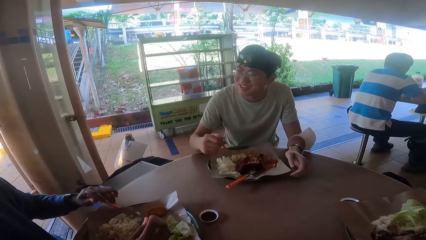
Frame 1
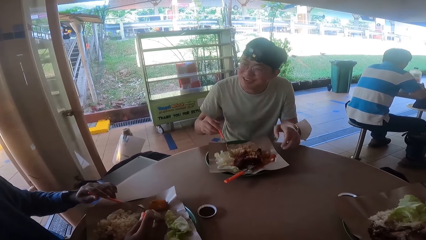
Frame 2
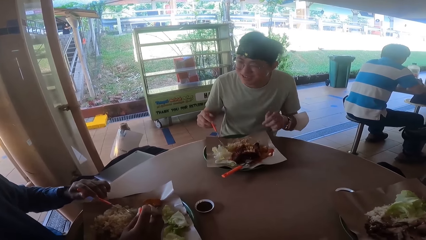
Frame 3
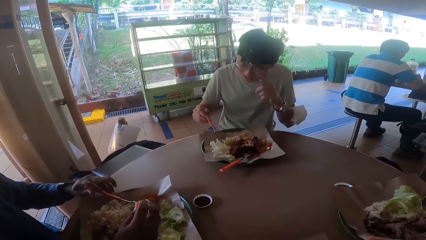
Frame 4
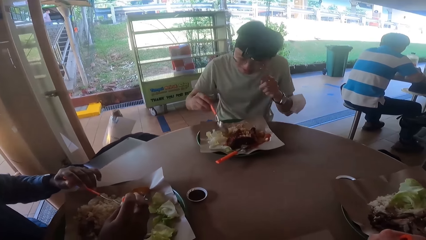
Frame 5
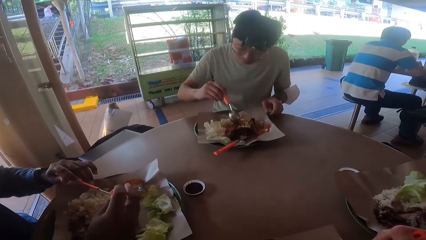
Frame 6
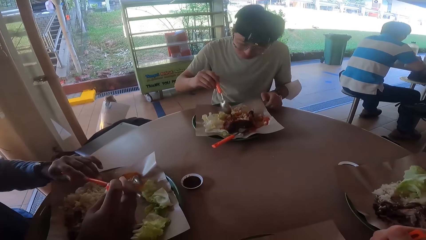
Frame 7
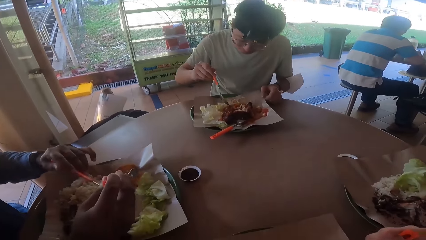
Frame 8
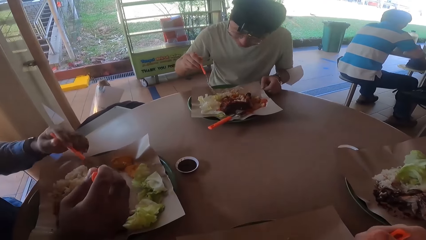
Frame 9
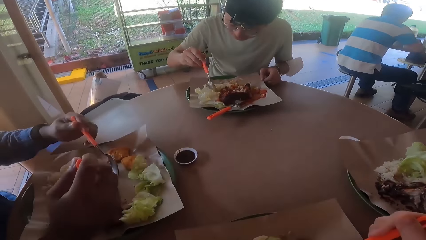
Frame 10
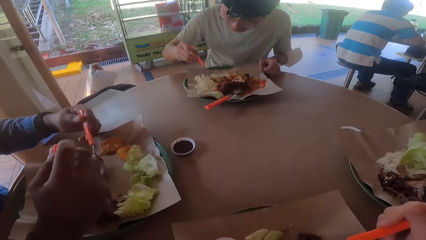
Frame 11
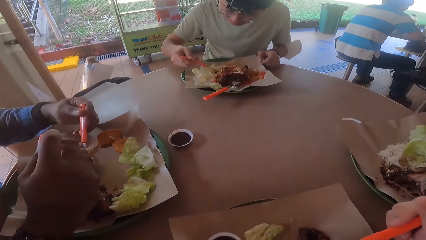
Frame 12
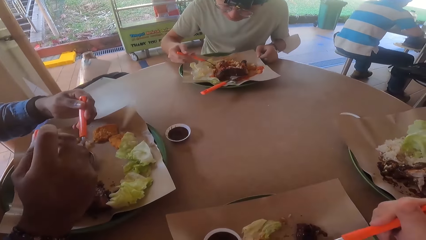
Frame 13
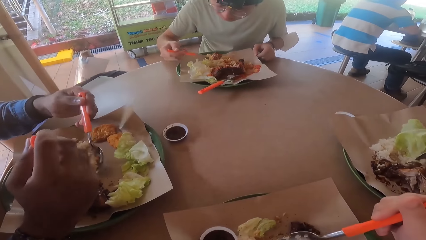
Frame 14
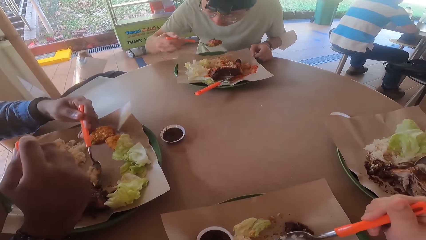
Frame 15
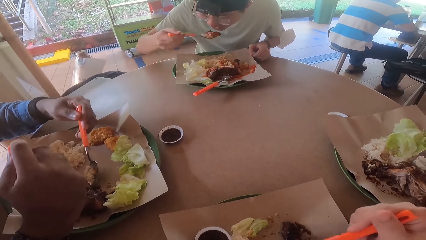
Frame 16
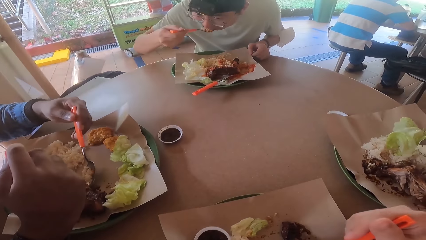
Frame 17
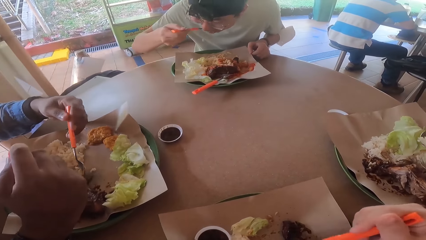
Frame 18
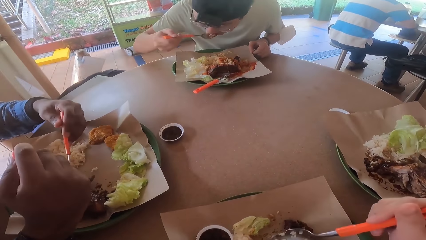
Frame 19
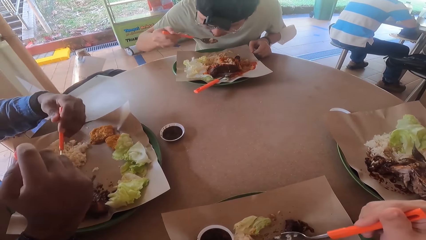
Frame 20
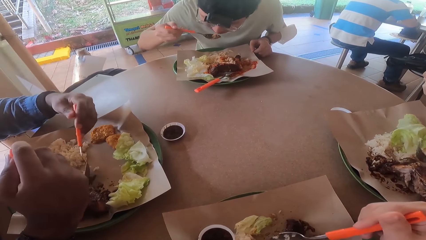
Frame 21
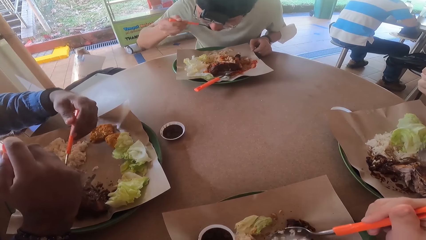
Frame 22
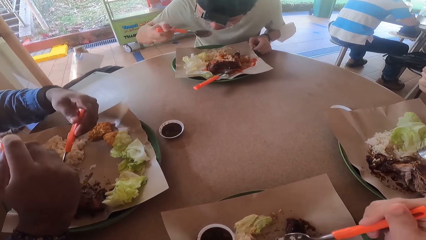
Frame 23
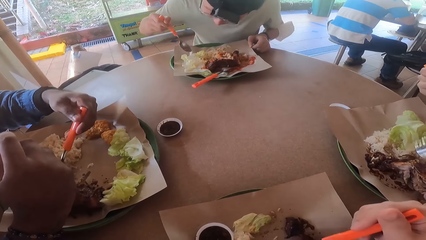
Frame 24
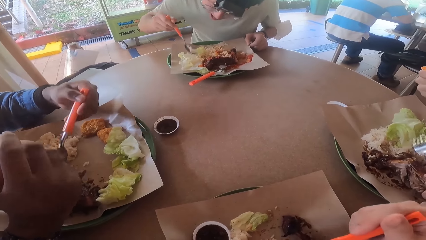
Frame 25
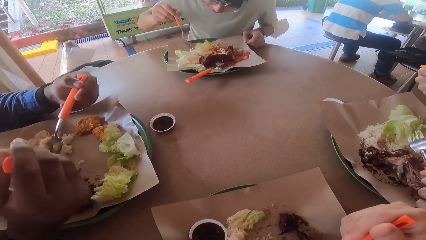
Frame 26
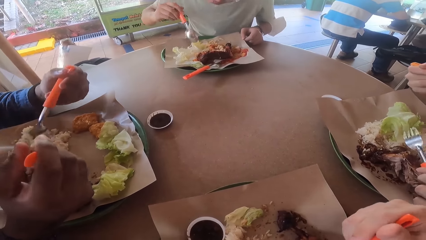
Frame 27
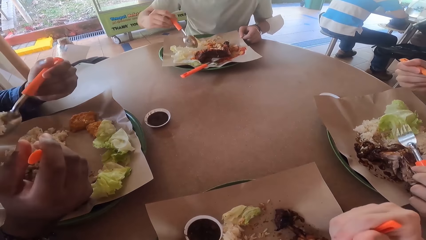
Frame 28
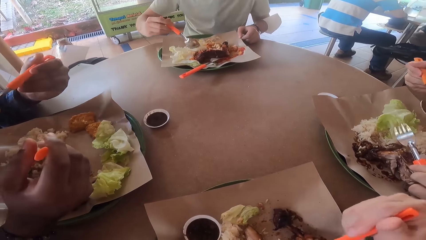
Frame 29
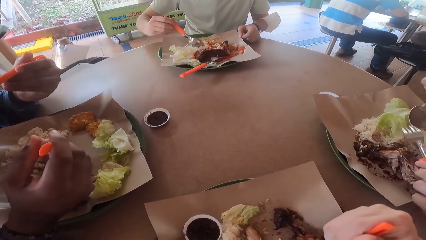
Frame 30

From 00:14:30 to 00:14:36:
A man demonstrates with his hands on the table. Another man scoops food with a spoon and fork. The first man scoops the food with a spoon and eats the food from his plate. The other man scoops the food with the spoon and fork, holds the fork and takes a bite. A third man holds a fork and takes a bite of the food. The first man pokes lettuce with the spoon. The camera wearer pokes the food with a spoon.

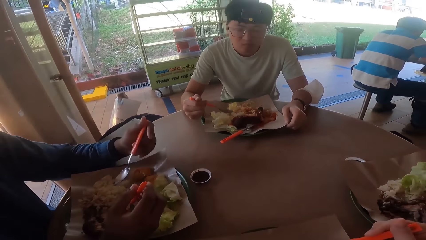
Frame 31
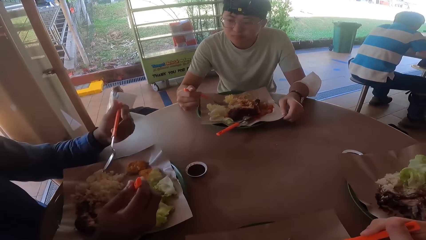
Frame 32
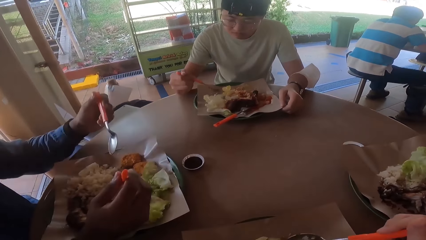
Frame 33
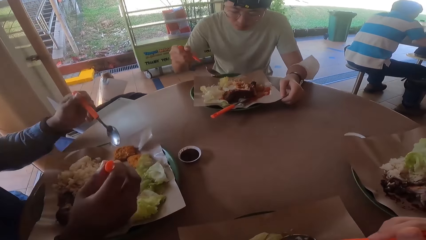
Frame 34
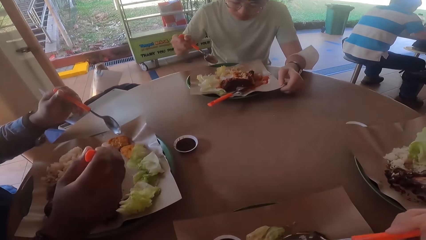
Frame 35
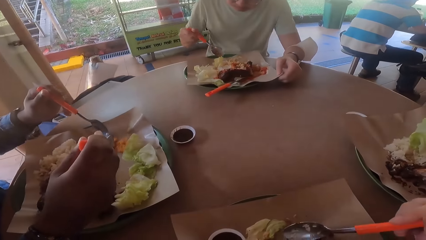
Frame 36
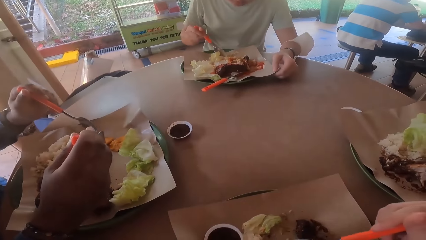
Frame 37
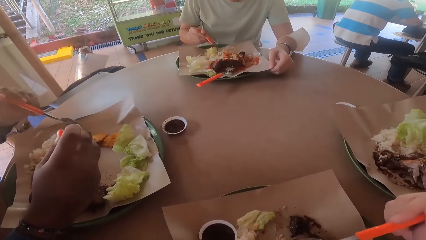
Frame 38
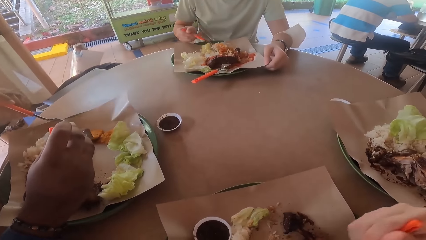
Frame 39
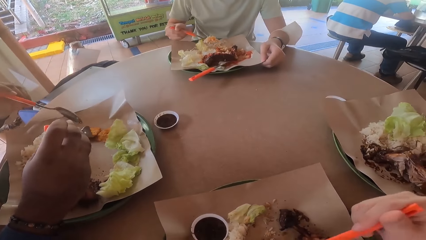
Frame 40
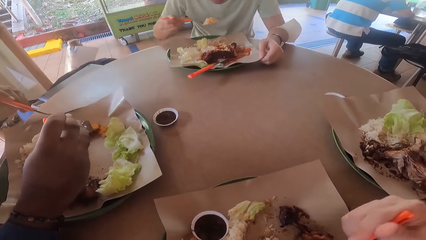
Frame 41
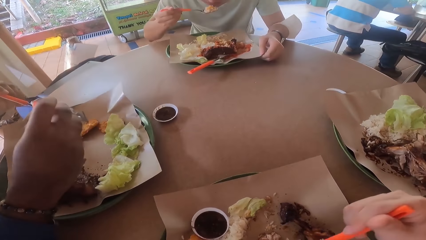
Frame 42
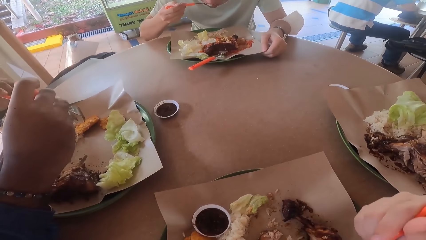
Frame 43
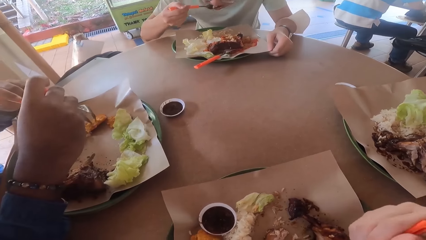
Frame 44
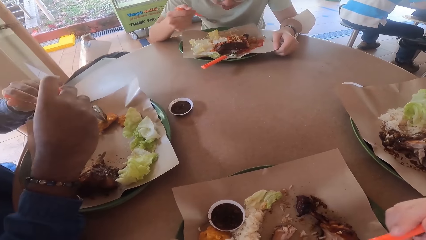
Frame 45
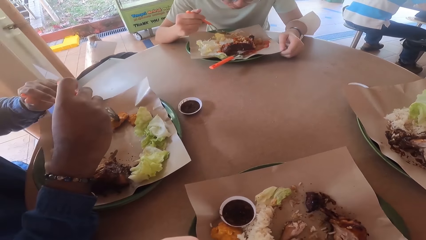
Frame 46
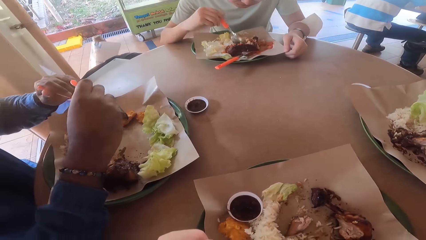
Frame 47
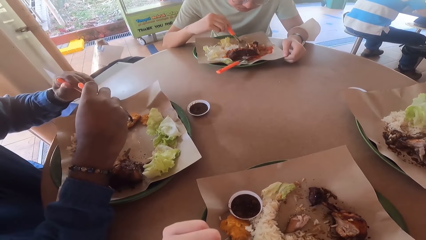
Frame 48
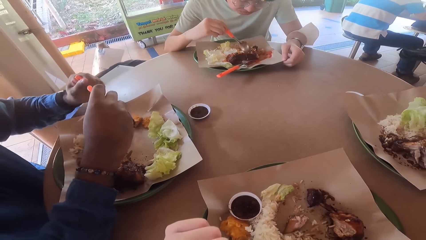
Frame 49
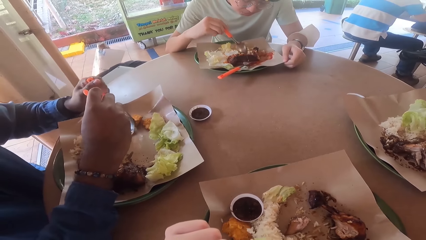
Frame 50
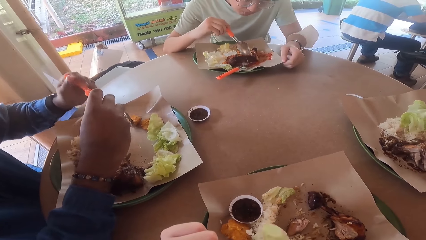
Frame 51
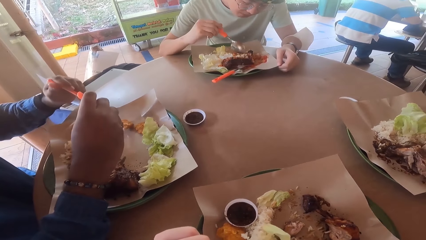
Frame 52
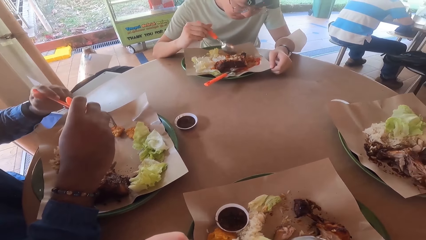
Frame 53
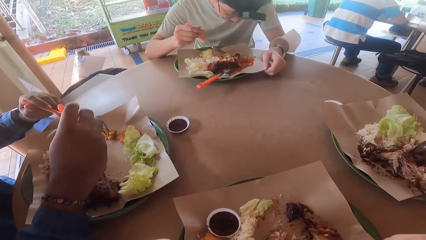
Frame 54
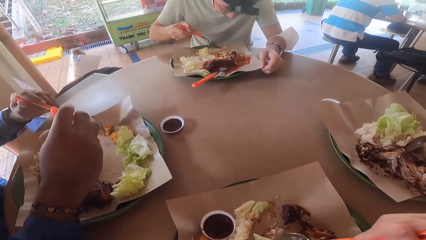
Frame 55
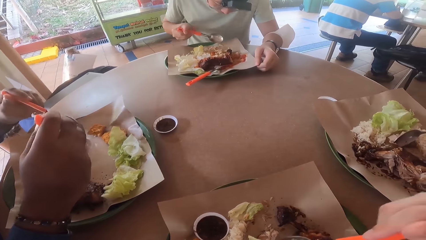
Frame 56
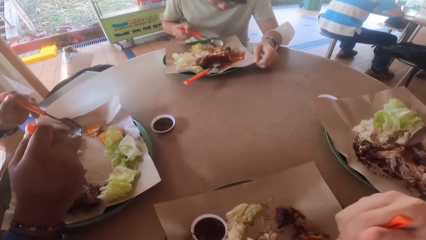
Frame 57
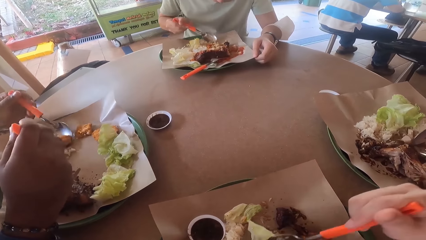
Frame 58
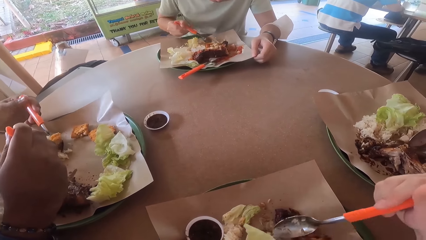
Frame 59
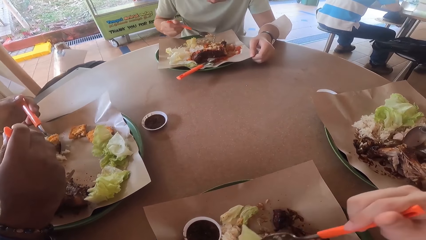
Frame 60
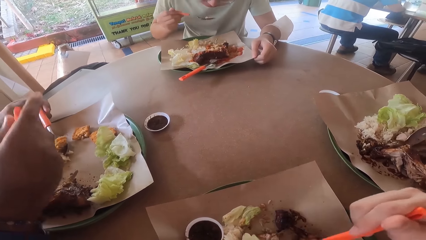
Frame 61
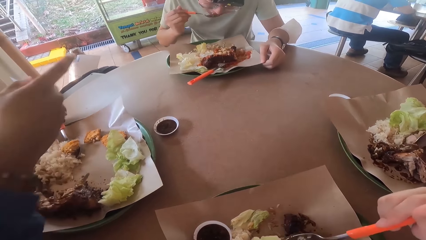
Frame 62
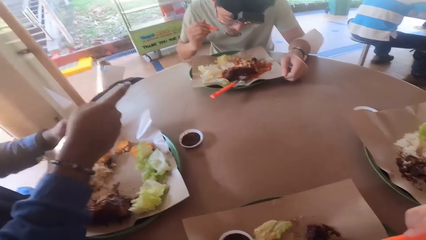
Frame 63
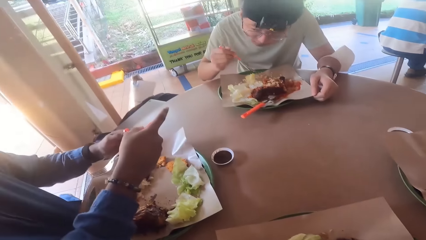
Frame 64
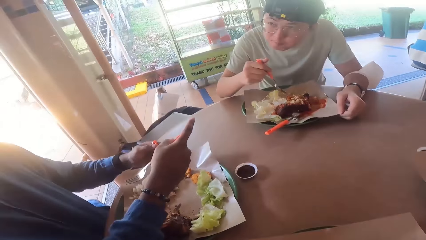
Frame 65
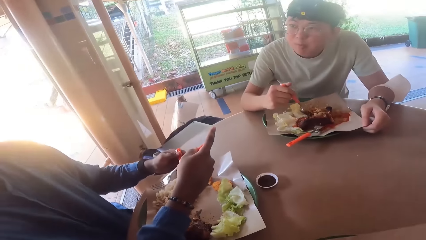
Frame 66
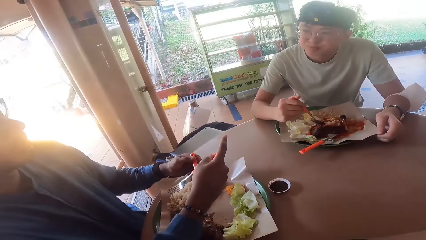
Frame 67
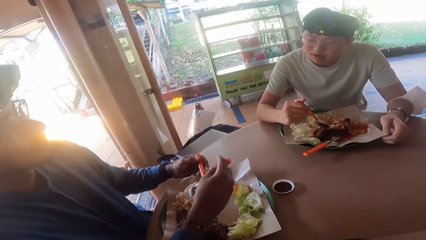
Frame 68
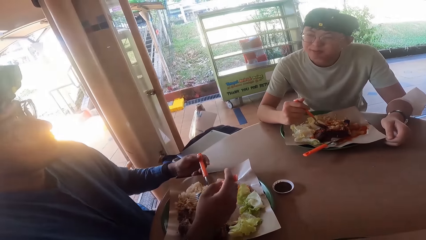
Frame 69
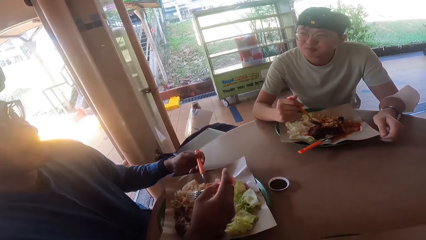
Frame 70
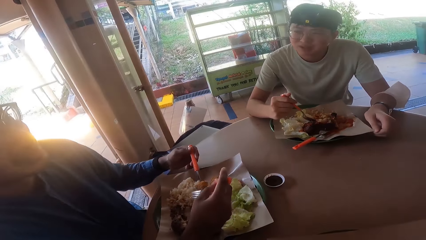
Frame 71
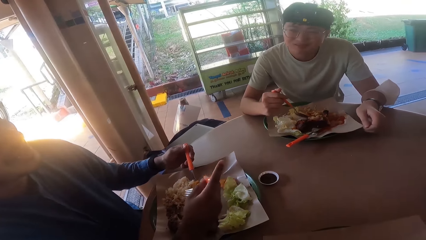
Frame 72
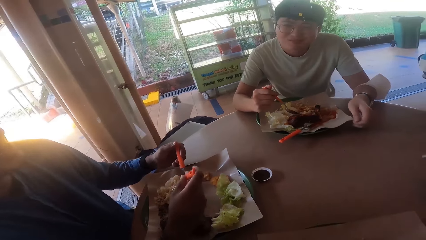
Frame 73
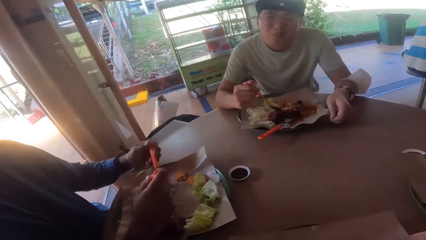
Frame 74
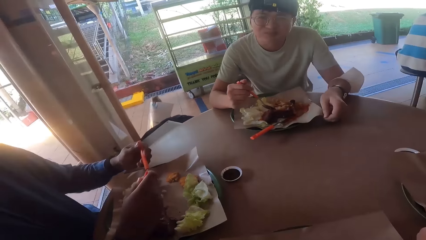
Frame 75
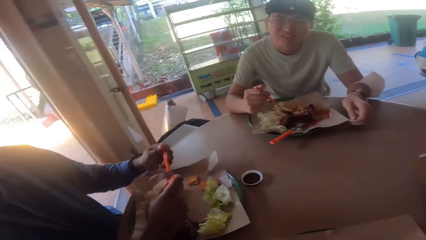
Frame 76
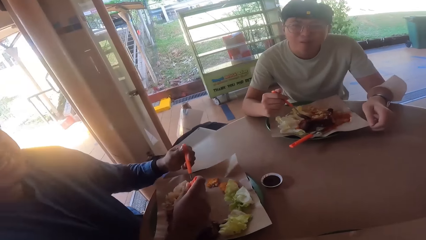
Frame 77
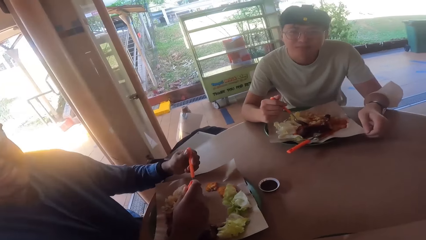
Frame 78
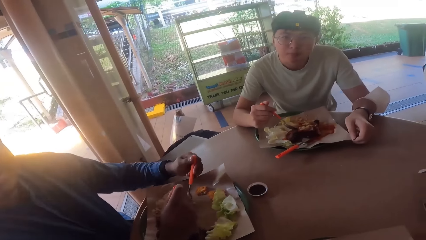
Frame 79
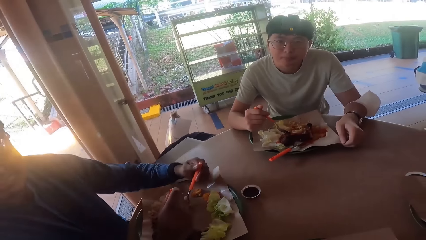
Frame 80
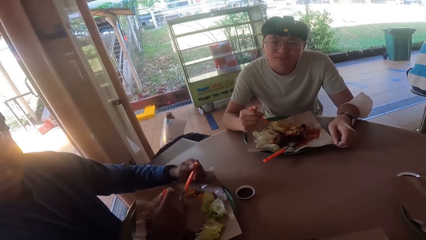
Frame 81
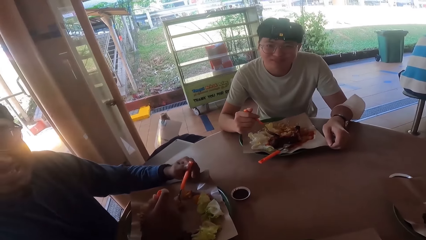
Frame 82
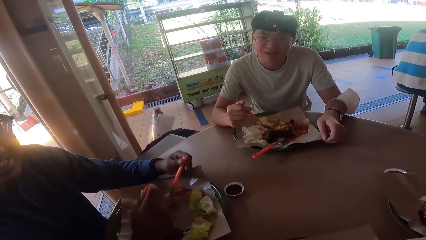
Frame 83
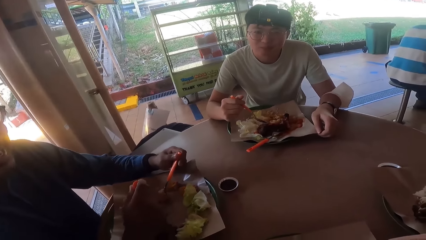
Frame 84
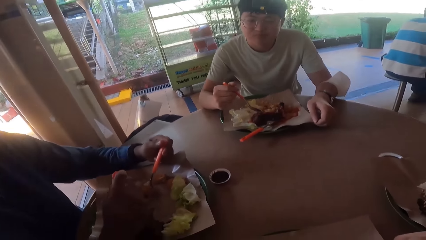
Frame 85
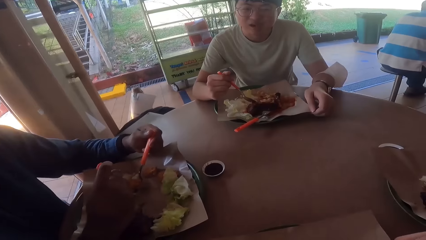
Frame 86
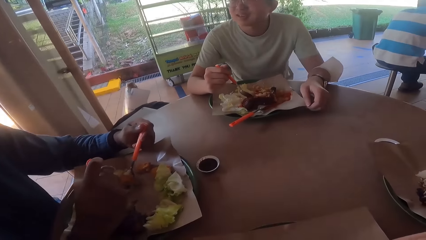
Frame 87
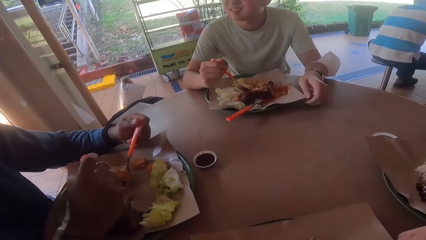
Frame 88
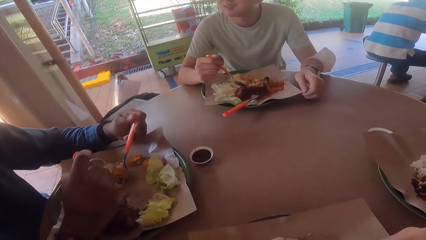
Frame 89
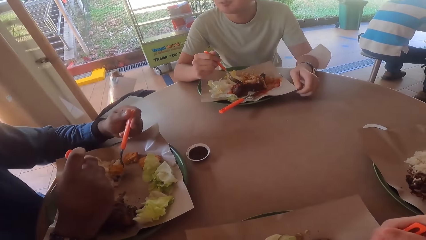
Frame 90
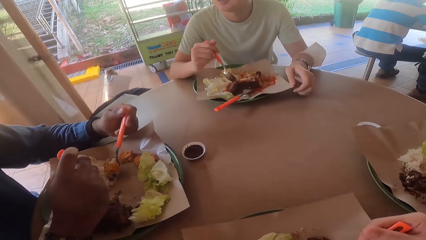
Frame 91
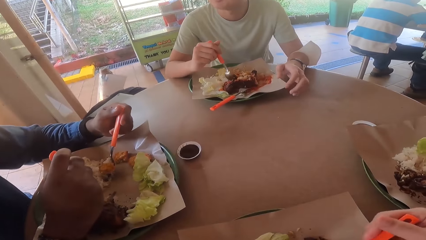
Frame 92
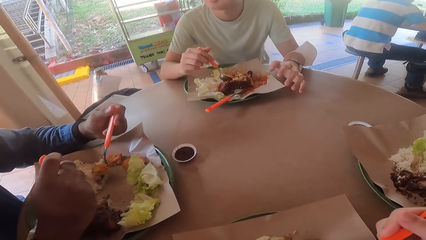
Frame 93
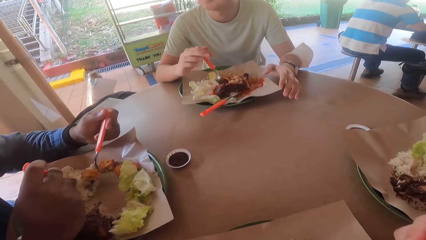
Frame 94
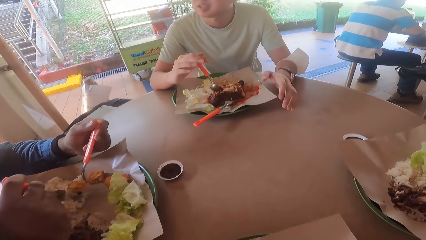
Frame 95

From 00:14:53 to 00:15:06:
The camera wearer pokes food with a spoon. A man cuts food with a fork and spoon. Another man scoops food with a spoon. A third man cuts fried chicken with a fork and spoon. The camera wearer pokes the food with the spoon. The first man cuts the food with the fork and spoon. The second man eats food from his plate. The third man cuts the fried chicken with the fork and spoon. The second man takes another bite. The first man scoops the food and holds the spoon and fork. The second man holds the spoon. The first man converses with the camera wearer and the second man. A fourth man holds a spoon and a fork.
